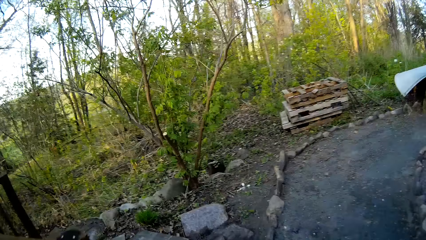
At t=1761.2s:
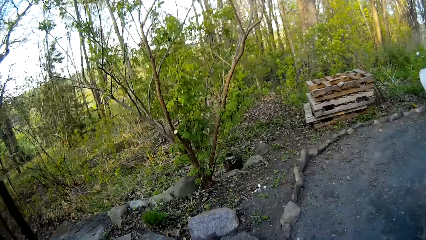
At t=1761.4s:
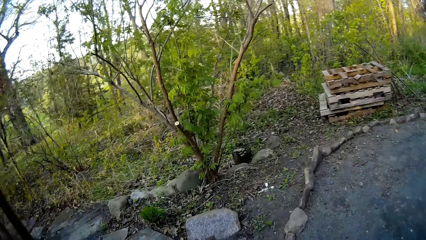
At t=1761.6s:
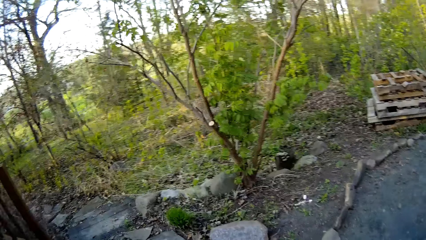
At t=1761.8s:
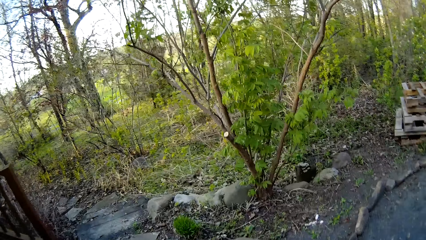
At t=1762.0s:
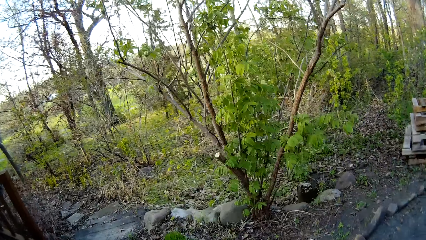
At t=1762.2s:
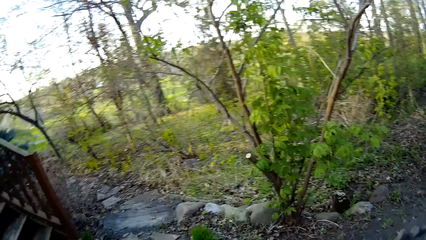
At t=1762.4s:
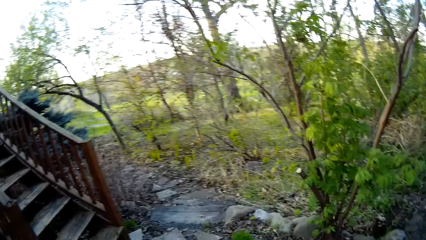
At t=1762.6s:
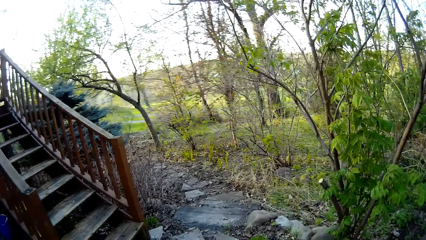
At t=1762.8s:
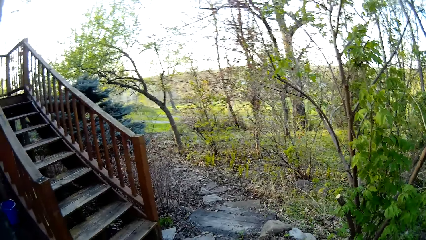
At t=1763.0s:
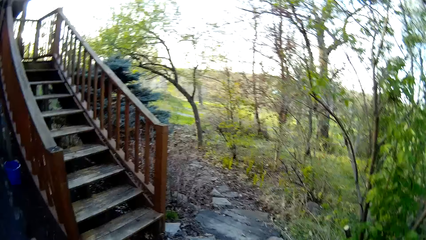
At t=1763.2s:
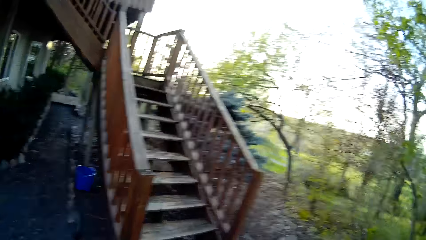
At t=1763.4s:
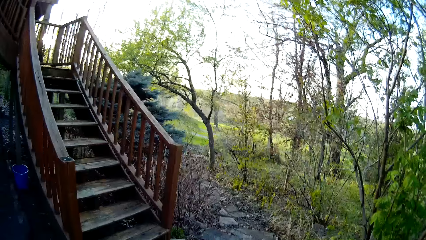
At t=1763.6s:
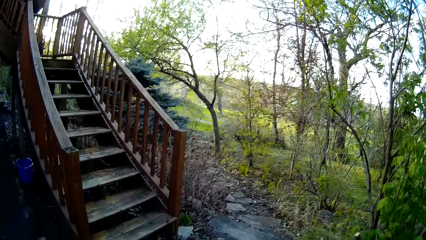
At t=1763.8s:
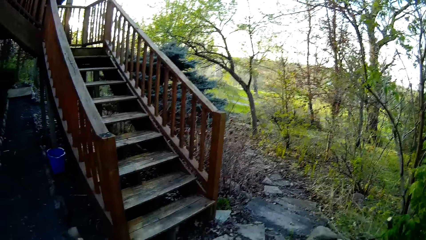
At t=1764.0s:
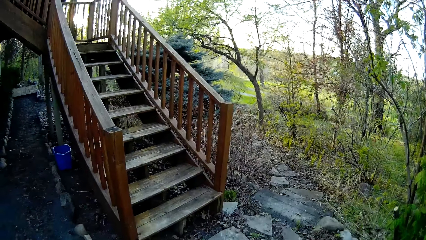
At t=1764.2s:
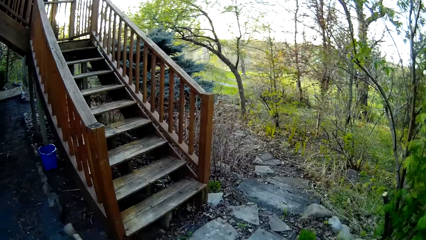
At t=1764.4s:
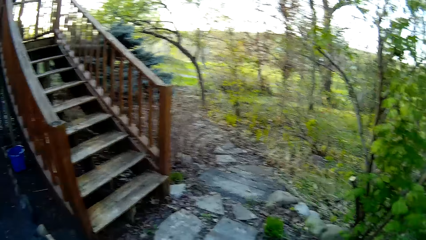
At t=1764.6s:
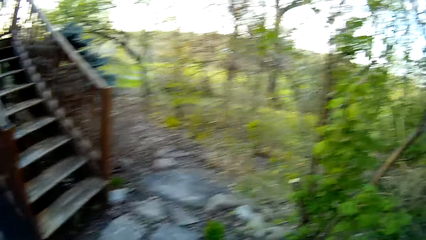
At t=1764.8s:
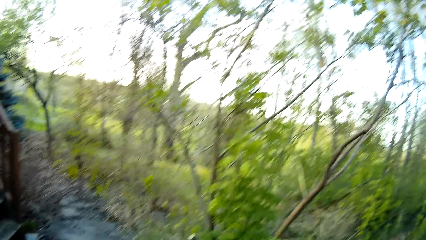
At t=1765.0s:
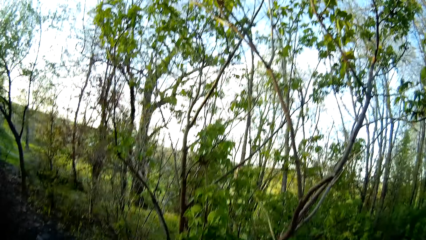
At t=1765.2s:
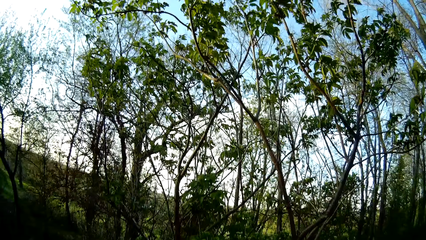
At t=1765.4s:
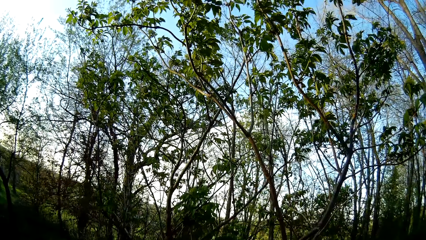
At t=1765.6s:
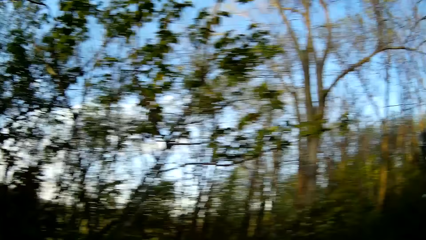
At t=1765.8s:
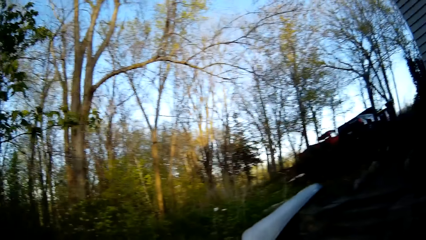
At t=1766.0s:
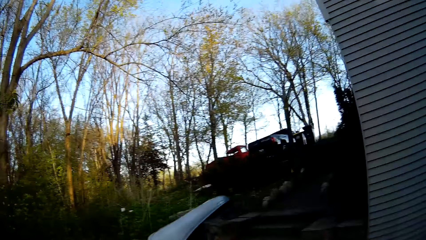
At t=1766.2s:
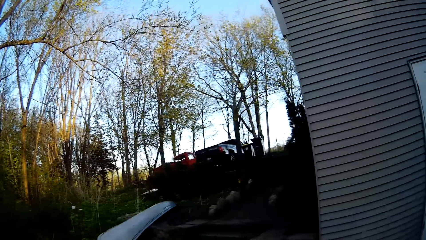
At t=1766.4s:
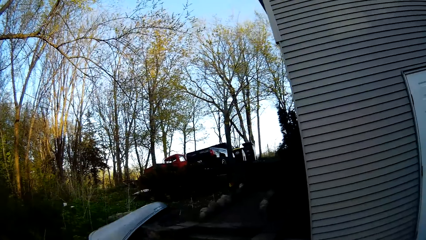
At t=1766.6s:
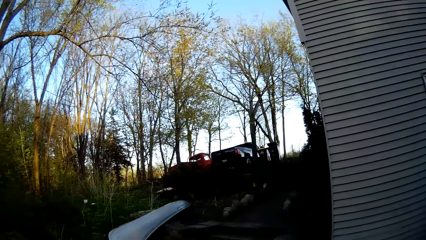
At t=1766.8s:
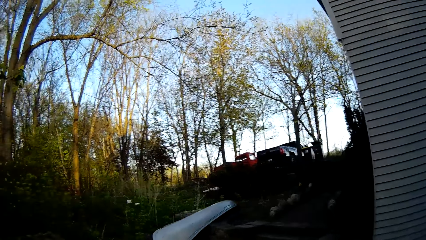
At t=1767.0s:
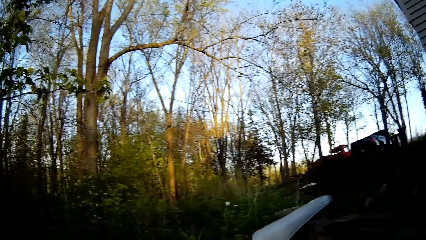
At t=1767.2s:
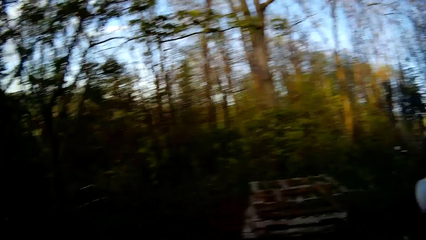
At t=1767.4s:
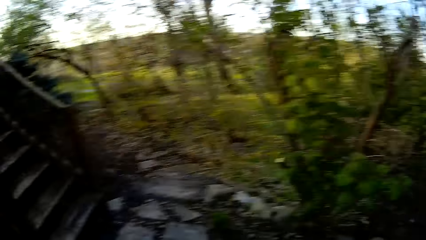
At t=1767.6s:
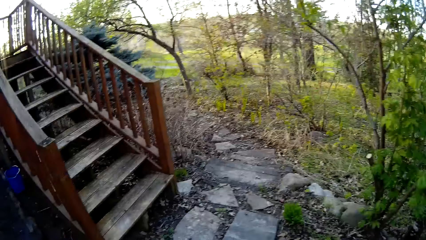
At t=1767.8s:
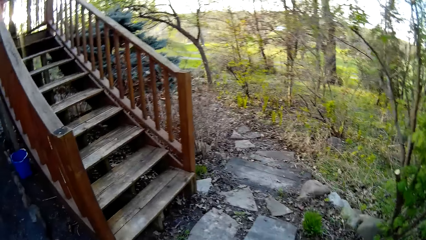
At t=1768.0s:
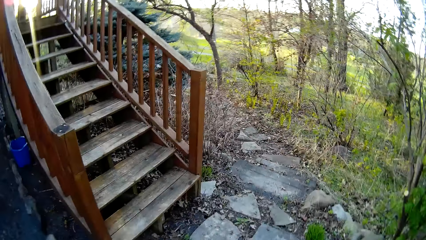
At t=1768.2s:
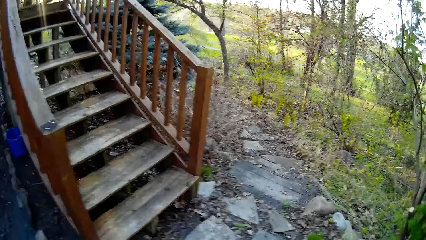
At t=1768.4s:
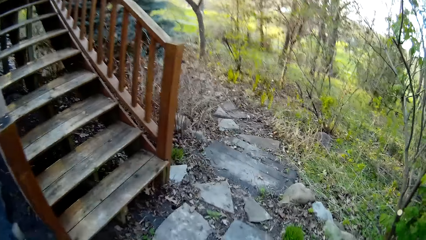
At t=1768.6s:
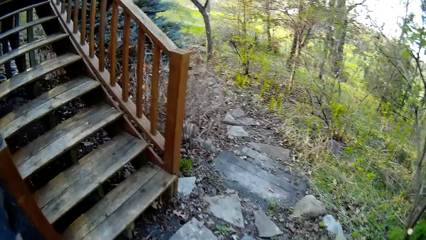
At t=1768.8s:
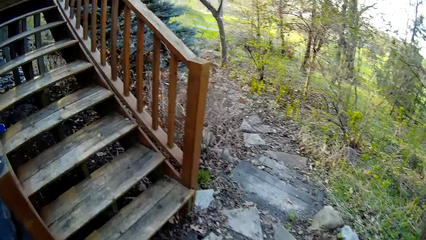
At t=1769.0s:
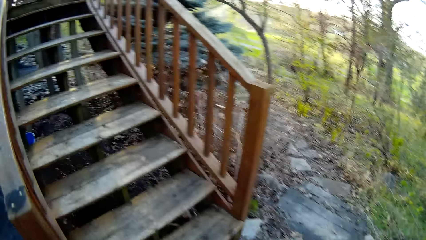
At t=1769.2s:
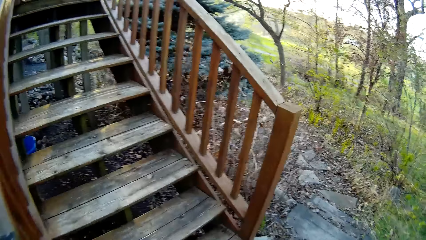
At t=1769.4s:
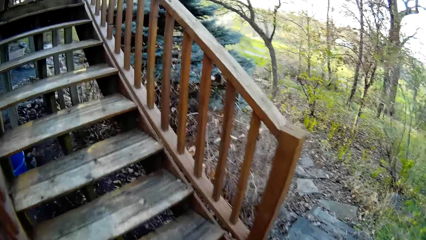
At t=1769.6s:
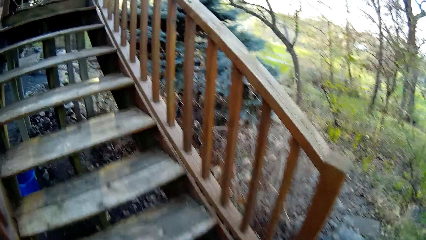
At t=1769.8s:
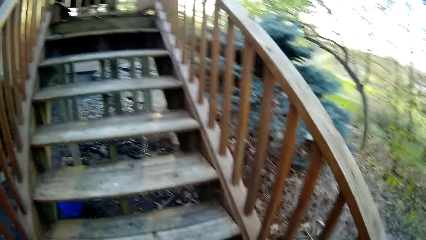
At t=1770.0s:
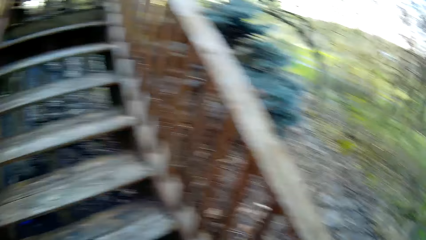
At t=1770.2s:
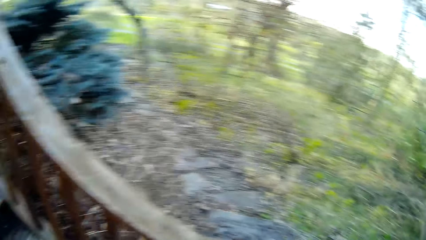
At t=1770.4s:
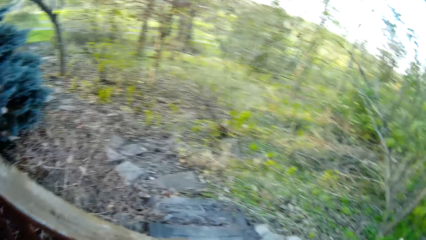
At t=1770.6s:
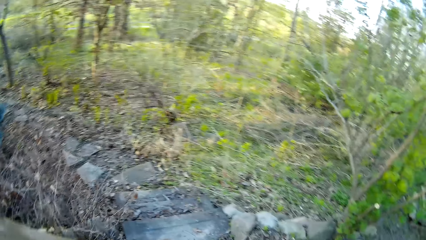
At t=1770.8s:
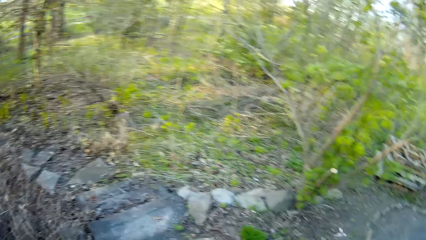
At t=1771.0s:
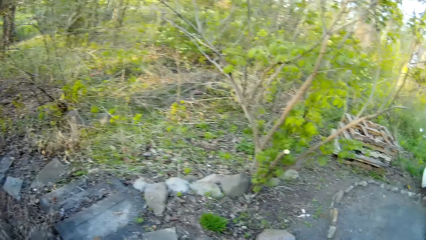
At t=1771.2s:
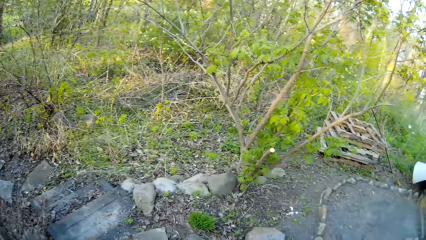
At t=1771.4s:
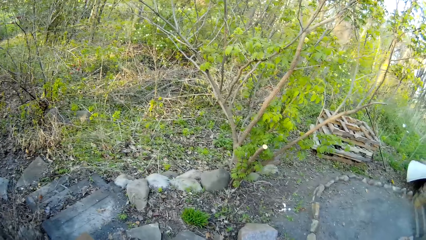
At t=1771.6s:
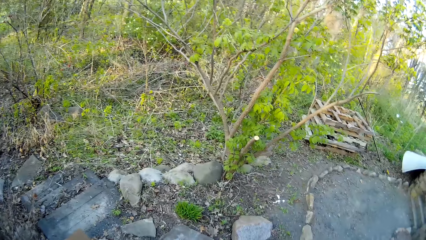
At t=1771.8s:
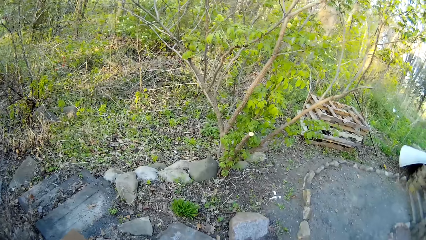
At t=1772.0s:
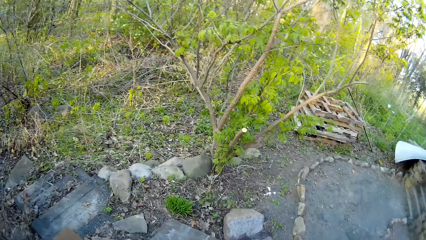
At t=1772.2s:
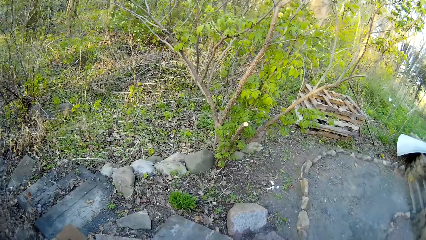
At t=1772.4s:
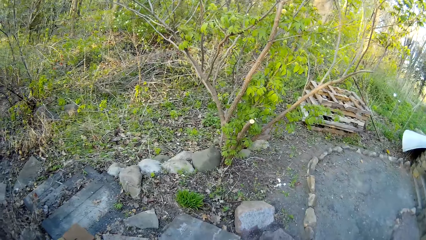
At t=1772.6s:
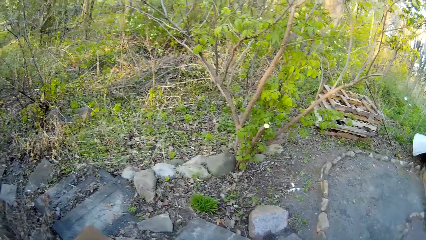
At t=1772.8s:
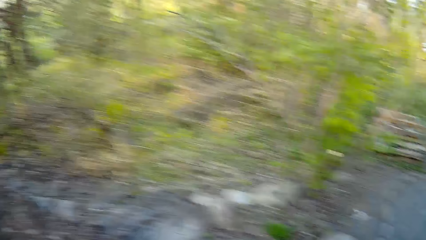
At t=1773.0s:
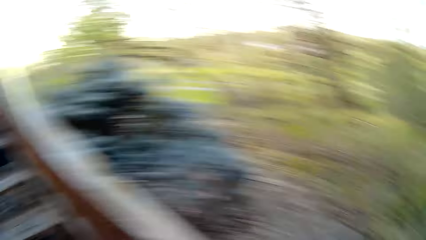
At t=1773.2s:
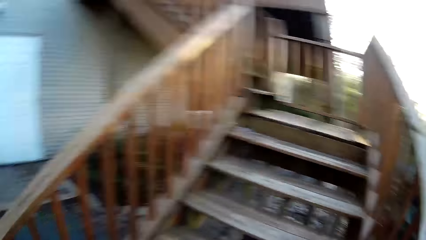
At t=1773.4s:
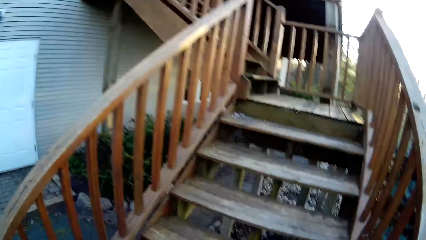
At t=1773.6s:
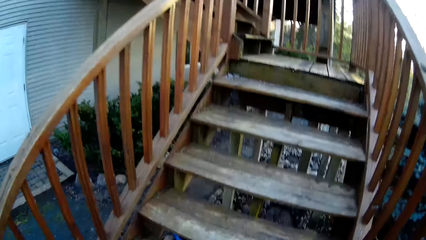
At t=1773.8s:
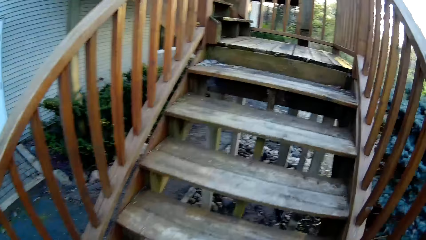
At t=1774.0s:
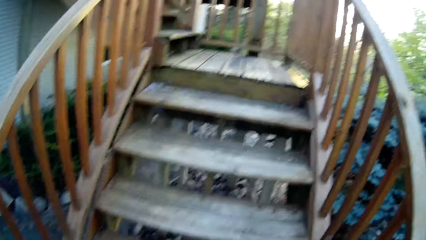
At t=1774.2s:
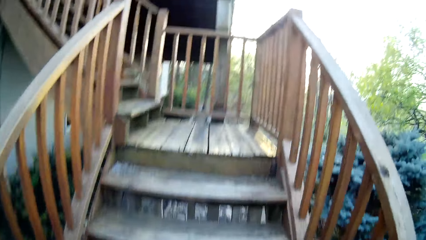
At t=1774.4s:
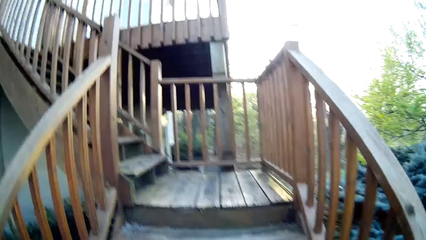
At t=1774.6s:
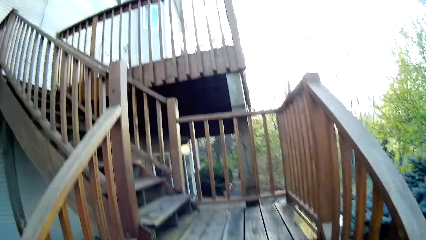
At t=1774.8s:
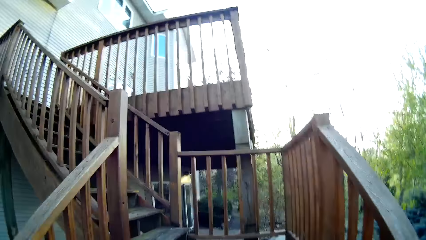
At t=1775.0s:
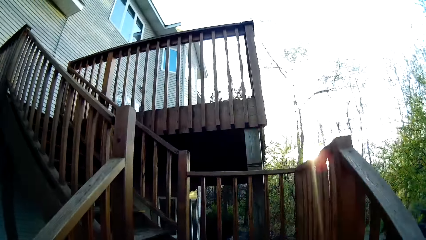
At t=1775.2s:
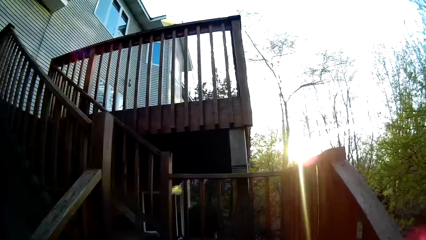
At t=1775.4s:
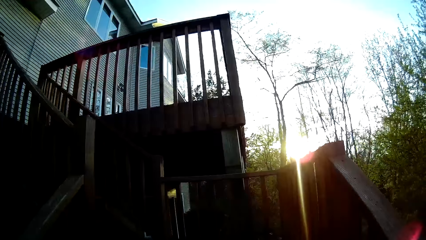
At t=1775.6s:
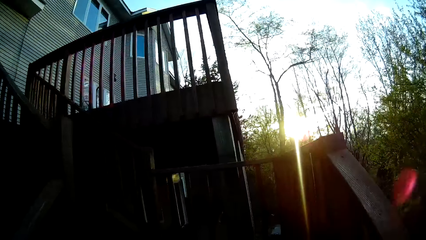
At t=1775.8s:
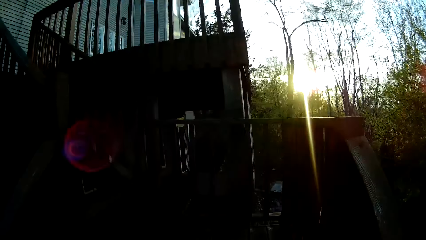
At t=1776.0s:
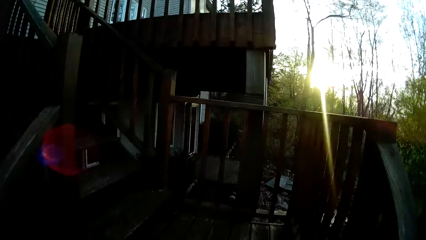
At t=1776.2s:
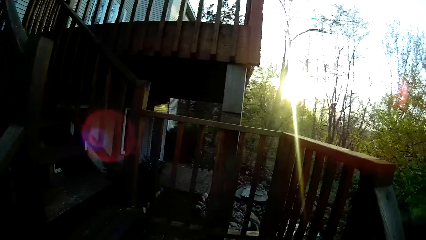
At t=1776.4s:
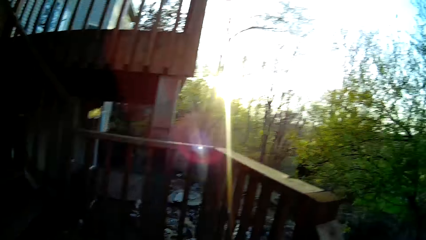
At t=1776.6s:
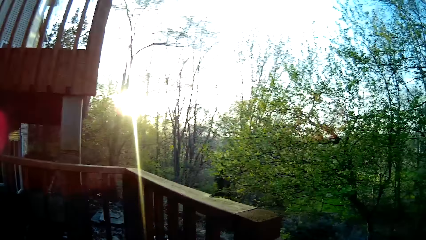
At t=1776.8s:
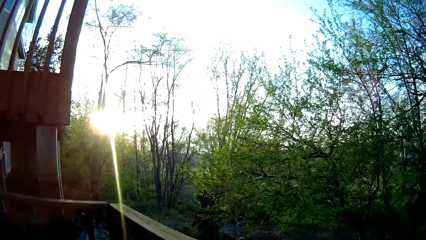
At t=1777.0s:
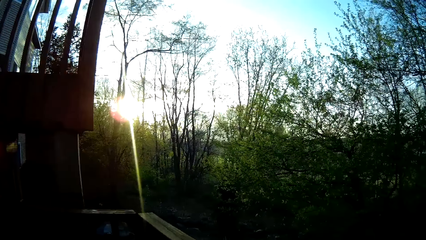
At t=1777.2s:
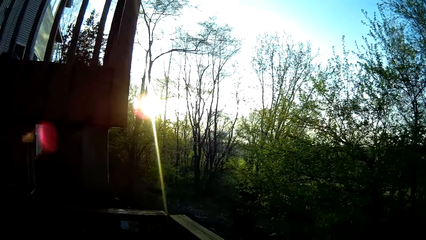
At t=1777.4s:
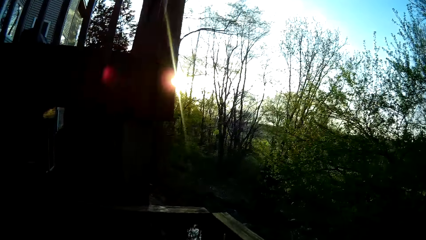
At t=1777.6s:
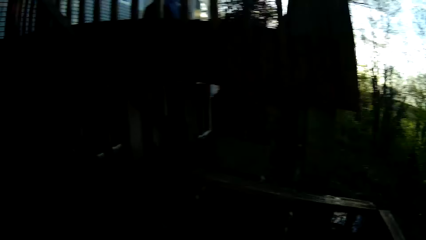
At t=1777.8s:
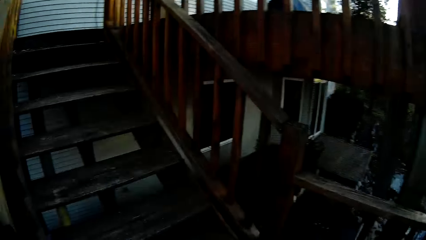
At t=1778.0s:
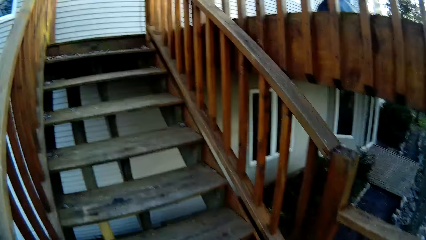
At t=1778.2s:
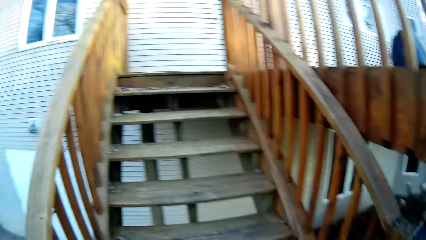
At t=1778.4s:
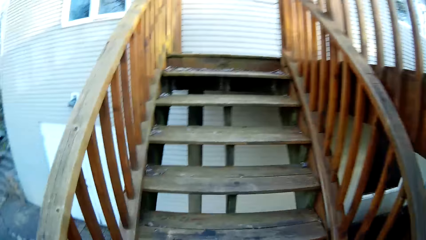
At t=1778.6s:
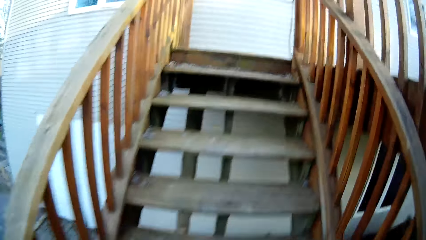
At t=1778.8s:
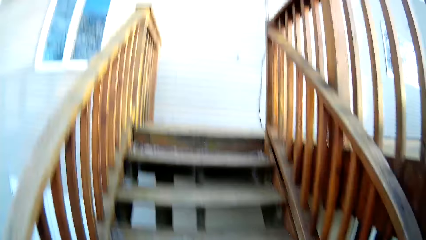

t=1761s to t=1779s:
The camera wearer looks around. They walk towards the stairs. They climb the stairs. They stare at the compound. They ascend the stairs.
